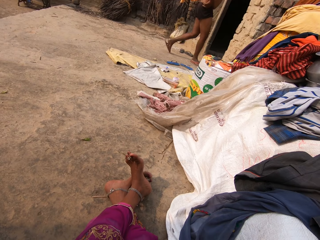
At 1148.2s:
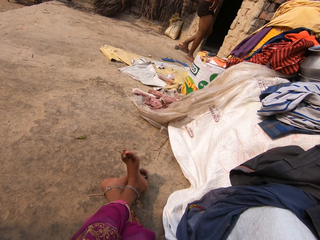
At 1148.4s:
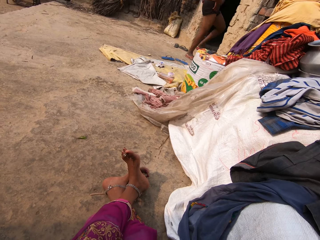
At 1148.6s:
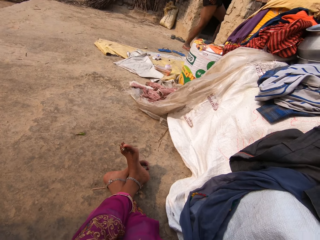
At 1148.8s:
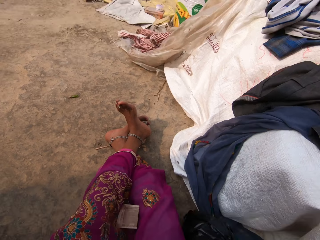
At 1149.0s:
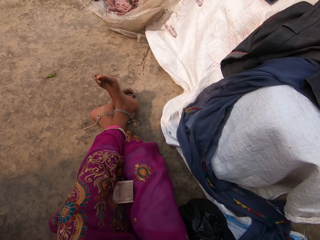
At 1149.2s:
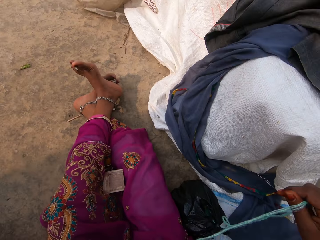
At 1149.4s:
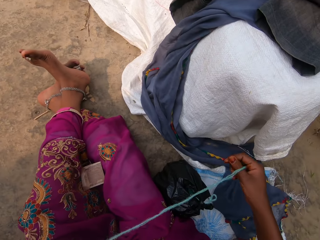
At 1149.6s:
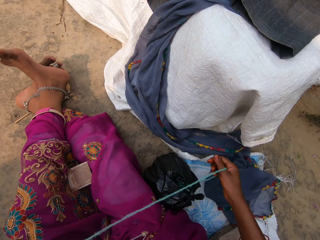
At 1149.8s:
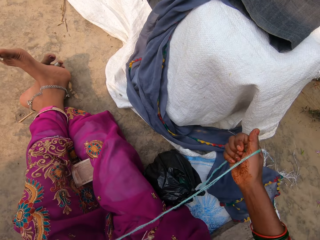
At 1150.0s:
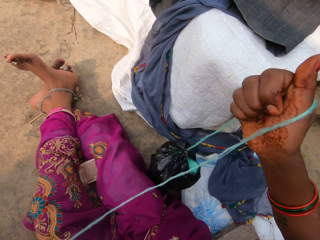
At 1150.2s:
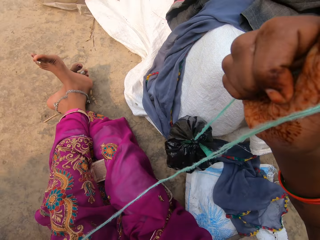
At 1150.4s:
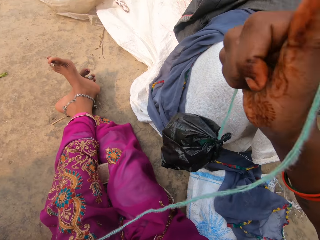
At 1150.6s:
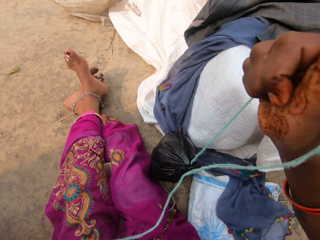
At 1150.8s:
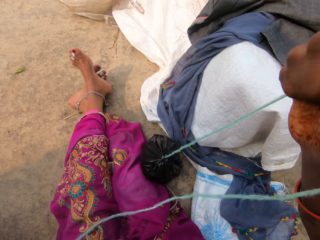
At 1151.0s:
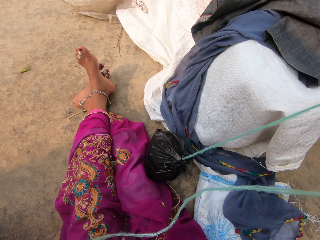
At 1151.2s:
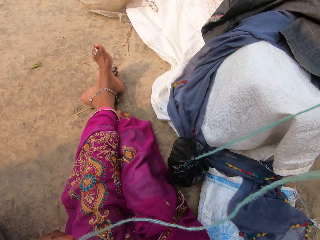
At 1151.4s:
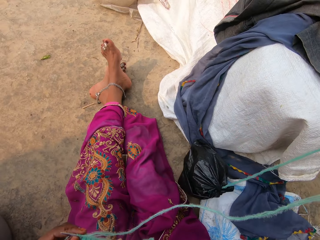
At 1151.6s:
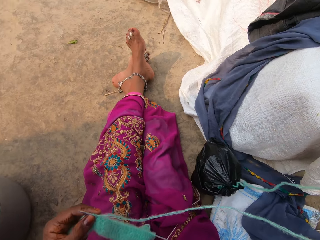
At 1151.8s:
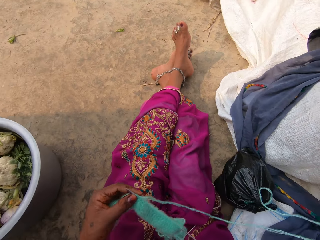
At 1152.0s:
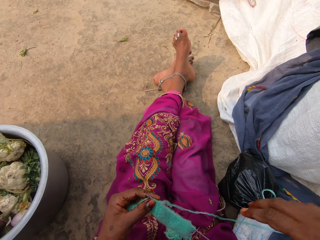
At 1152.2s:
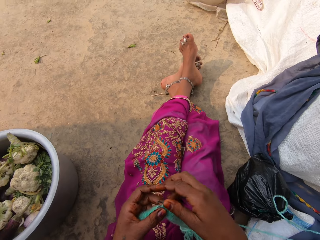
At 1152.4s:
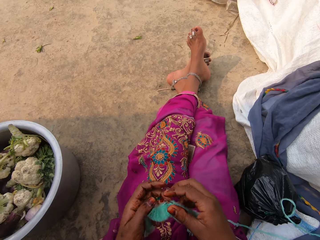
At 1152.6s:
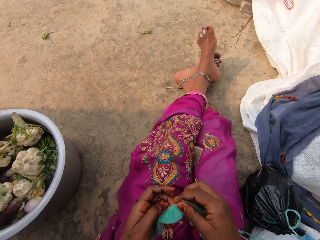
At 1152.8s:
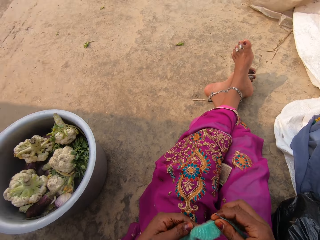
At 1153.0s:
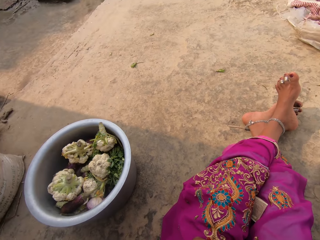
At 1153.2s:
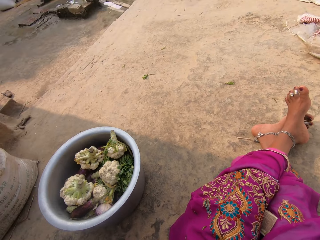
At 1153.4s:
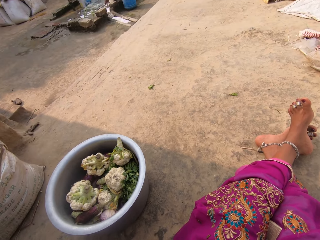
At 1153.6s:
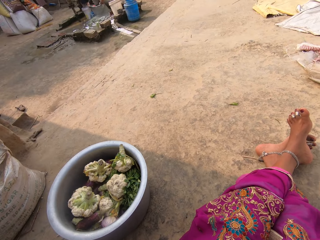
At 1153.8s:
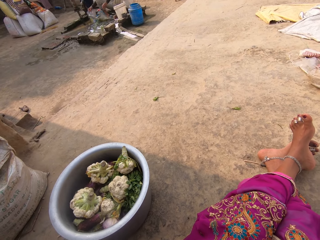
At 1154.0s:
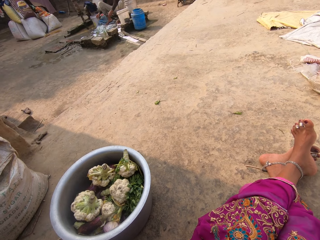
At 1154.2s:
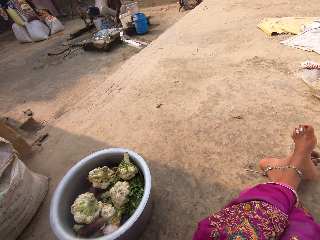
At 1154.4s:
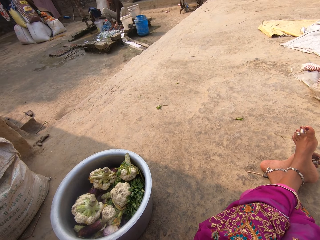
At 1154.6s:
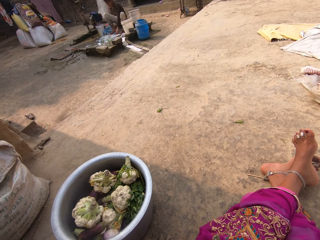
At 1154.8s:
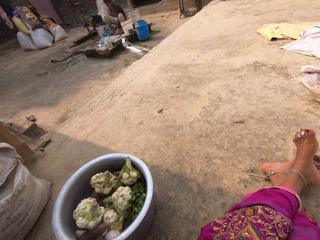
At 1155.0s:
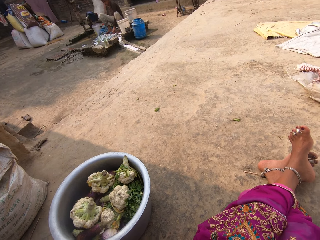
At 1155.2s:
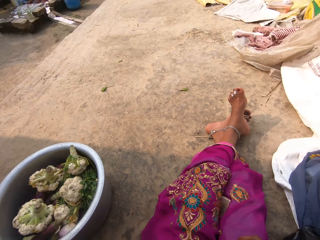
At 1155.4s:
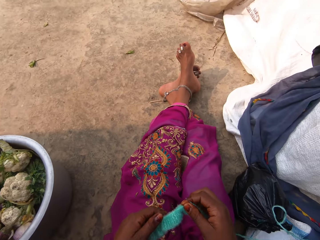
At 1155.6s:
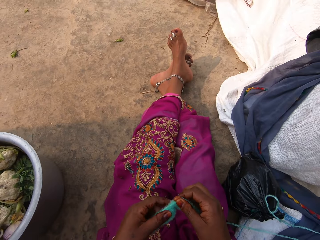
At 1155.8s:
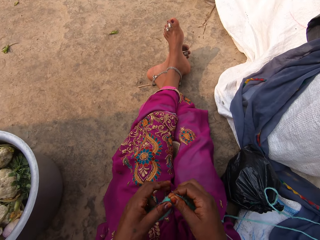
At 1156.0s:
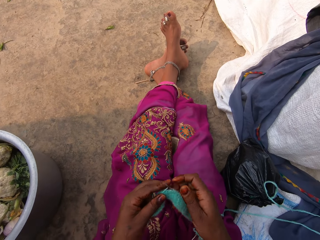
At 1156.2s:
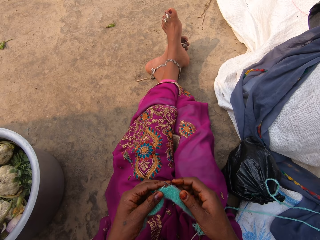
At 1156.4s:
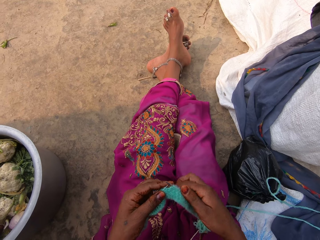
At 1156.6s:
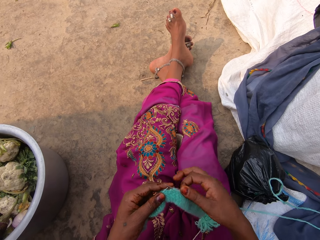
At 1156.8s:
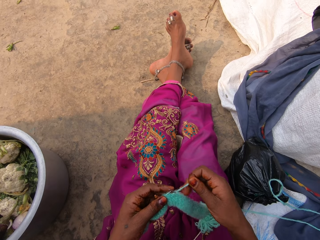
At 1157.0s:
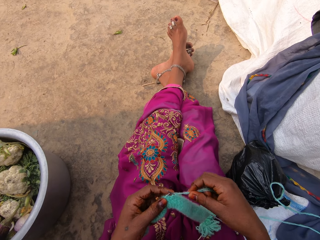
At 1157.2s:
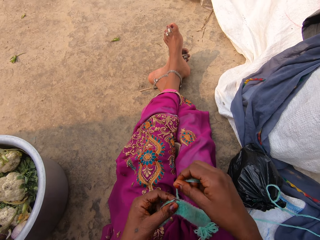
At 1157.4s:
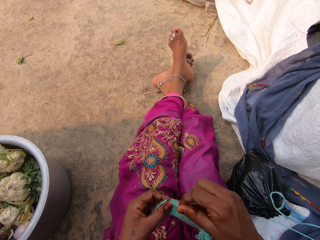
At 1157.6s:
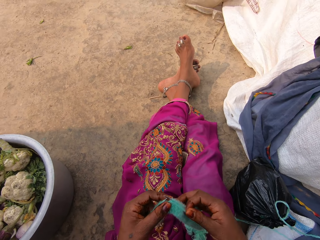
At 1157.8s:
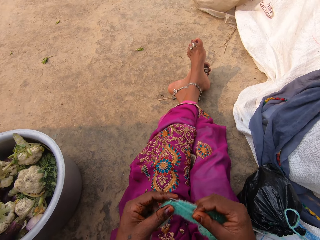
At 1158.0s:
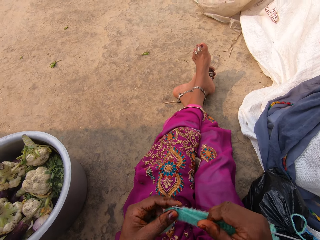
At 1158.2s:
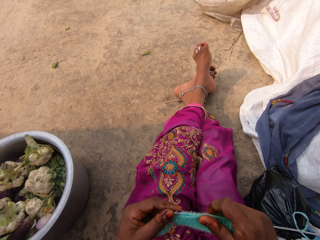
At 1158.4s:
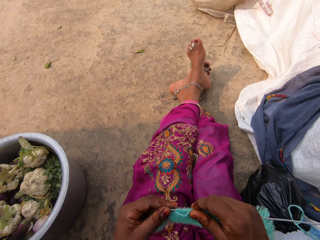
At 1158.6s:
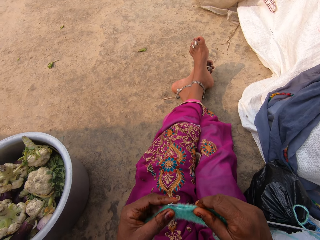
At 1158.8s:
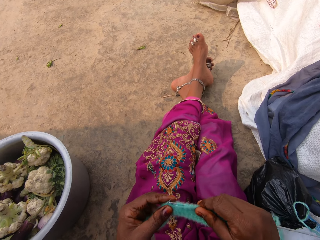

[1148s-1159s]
The camera wearer adjusts the thread with her right hand. She pulls a yarn. She holds the fabric with both hands. She knits the thread with the knitting needles in her hands. The woman washes clothes with her hands. The camera wearer looks around the compound. She talks to the woman. She knits the fabric.

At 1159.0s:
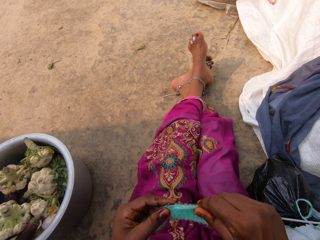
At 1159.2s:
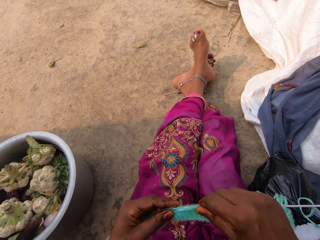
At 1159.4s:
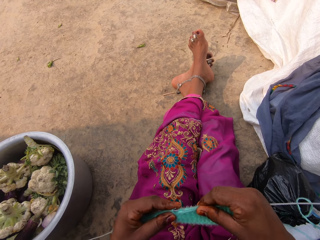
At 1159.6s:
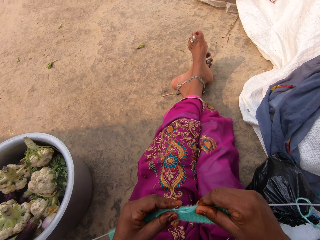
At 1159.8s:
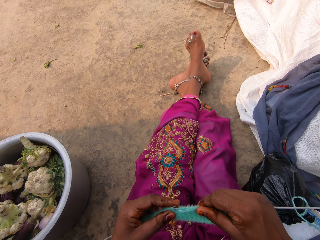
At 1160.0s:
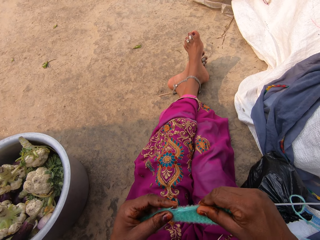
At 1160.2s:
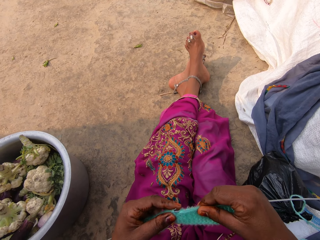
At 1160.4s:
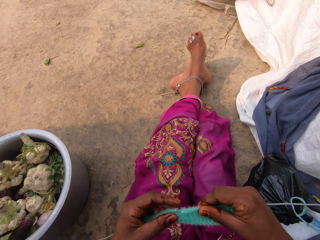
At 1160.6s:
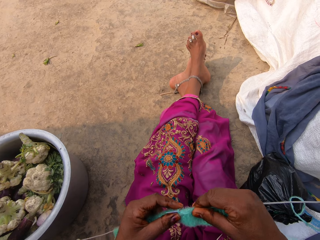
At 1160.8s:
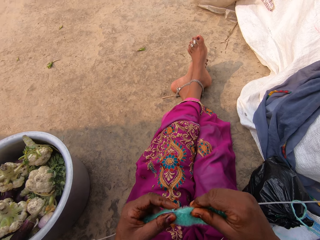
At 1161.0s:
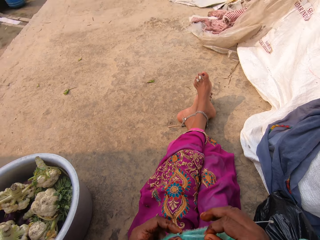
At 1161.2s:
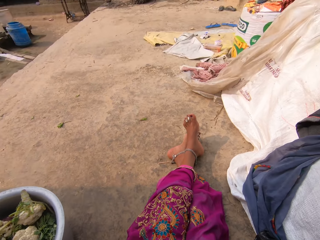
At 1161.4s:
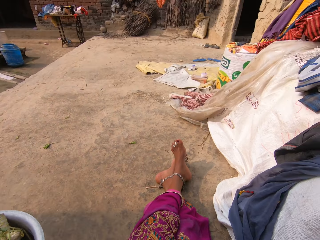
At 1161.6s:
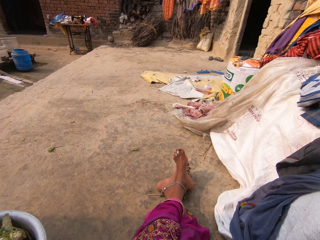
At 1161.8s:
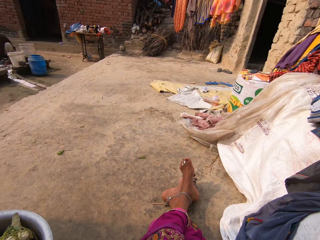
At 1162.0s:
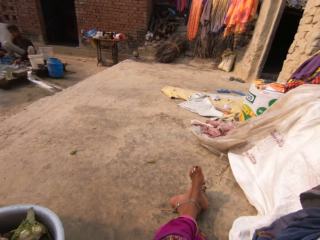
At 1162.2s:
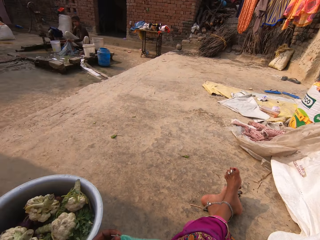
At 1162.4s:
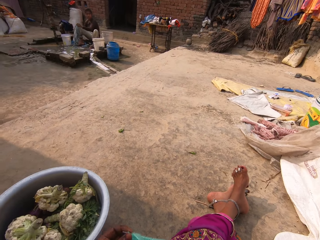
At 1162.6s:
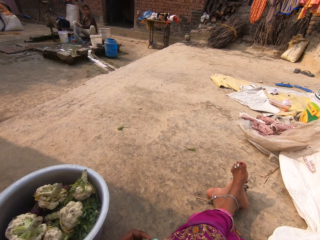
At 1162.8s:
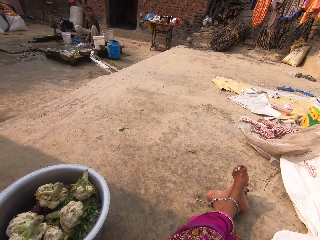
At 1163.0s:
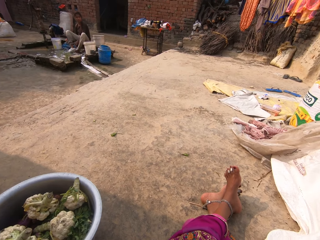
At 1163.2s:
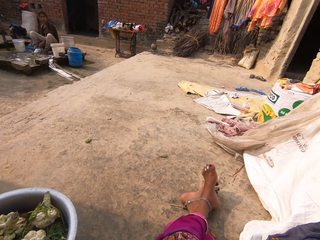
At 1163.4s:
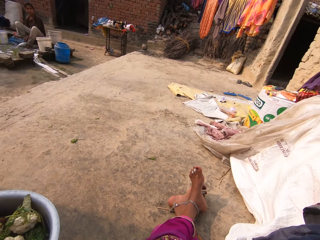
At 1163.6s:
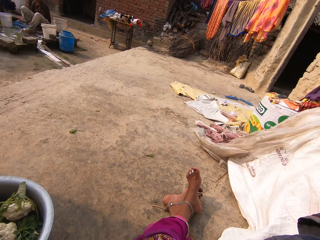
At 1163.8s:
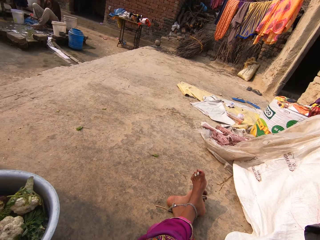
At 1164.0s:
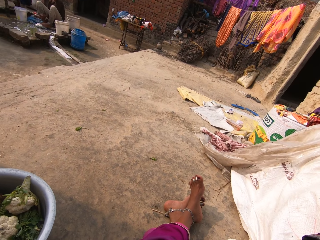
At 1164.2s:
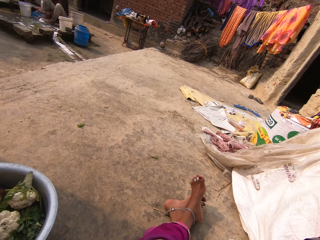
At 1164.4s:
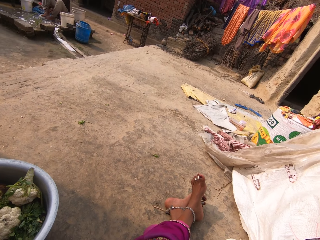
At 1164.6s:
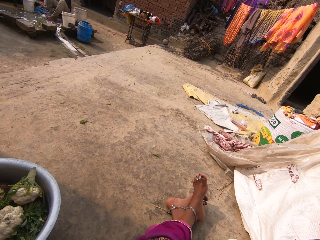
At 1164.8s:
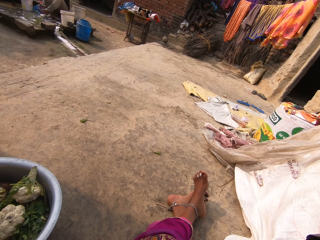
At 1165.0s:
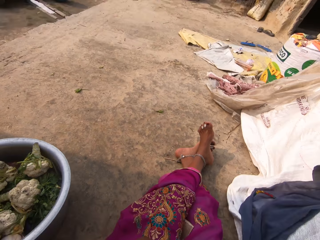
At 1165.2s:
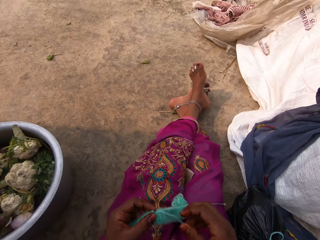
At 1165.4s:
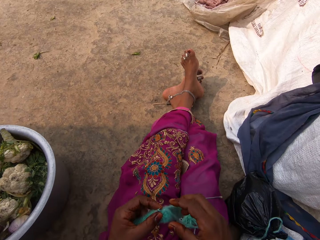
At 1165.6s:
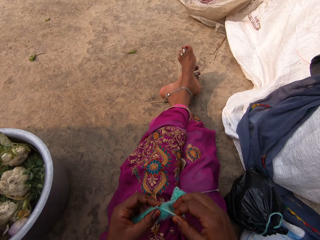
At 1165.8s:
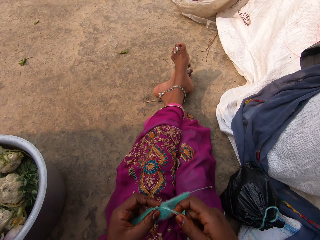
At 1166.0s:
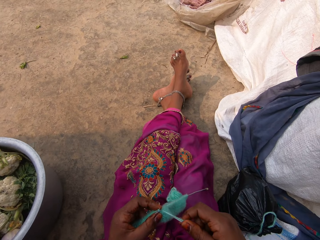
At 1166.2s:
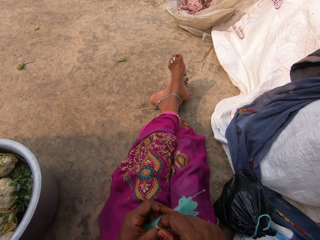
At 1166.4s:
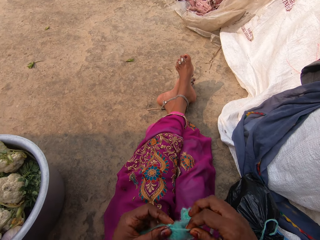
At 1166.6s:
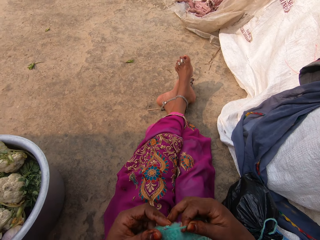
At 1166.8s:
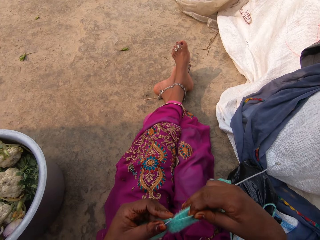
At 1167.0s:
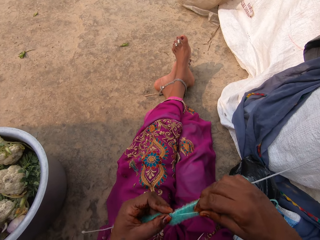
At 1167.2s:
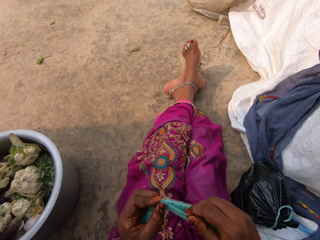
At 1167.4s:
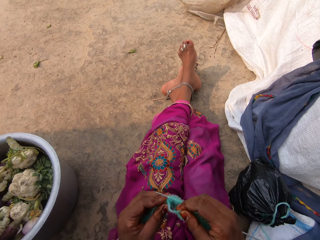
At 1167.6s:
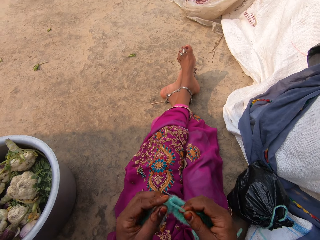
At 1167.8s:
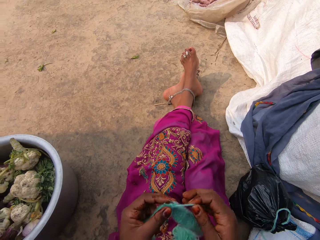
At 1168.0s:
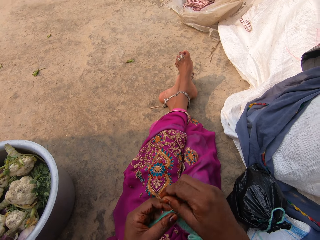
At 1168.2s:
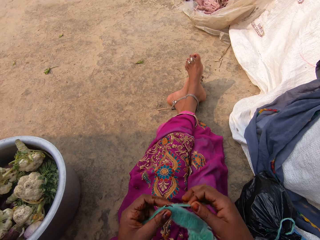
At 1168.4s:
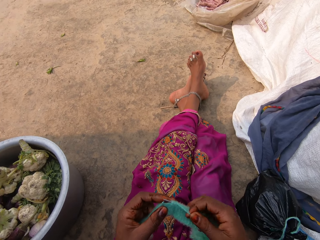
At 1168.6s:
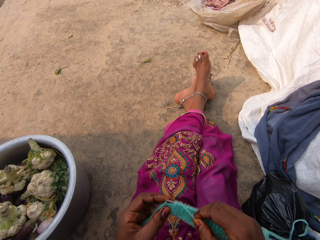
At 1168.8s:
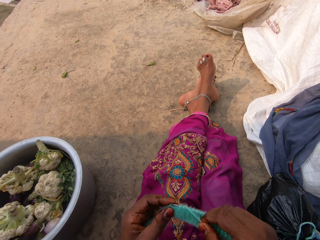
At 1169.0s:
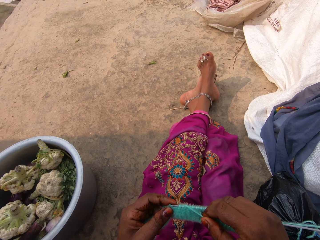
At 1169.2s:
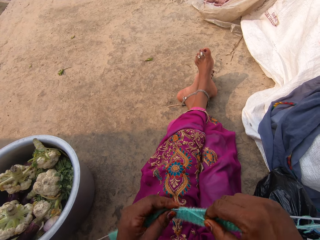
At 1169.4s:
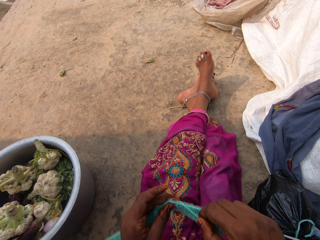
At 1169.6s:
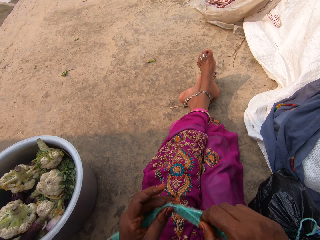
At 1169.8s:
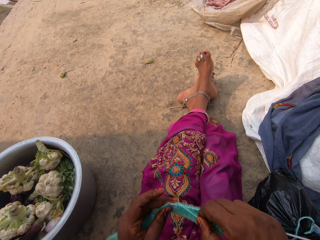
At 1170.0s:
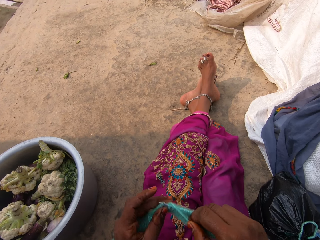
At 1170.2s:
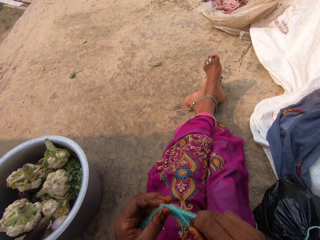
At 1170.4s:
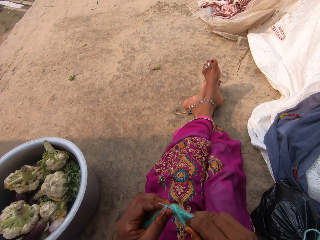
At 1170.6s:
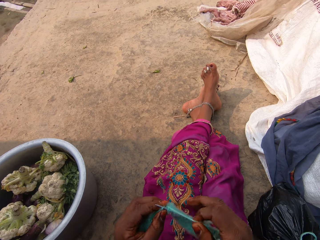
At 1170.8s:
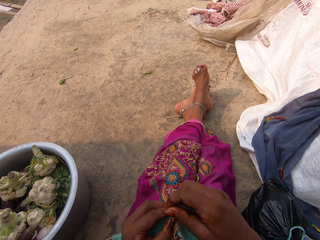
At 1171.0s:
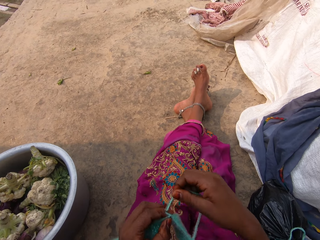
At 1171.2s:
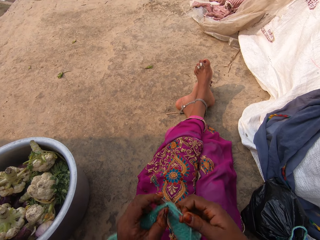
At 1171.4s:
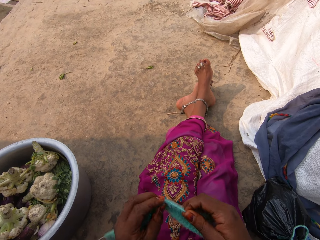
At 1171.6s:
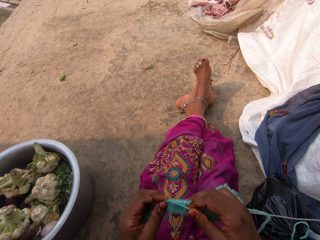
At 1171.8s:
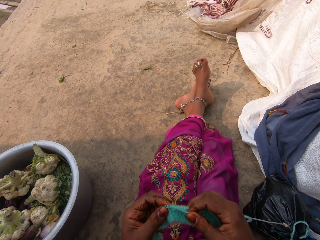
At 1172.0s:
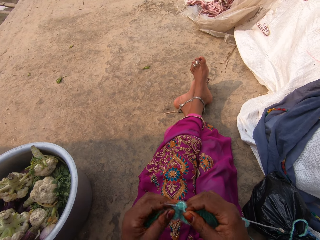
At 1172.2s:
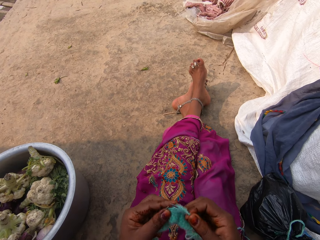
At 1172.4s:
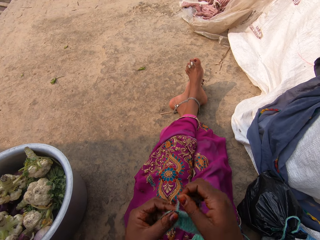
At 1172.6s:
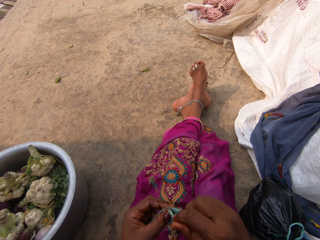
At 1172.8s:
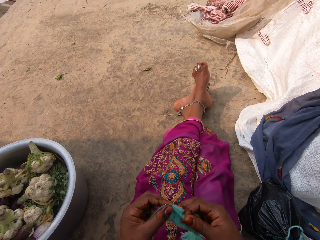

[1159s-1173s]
The woman talks to the camera wearer. The camera wearer looks around the compound. The woman washes clothes with her legs. The camera wearer knits a fabric.
